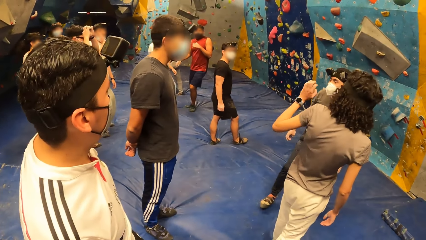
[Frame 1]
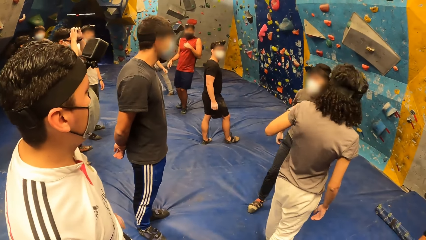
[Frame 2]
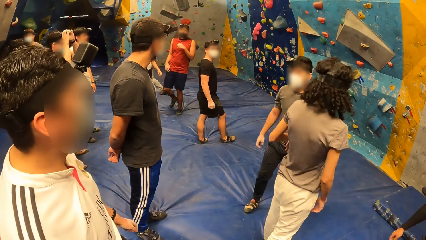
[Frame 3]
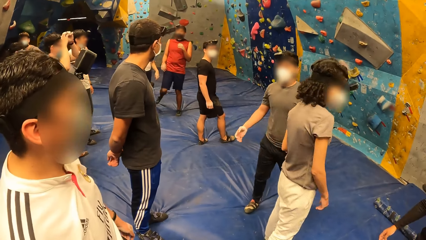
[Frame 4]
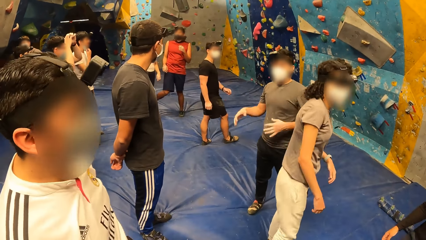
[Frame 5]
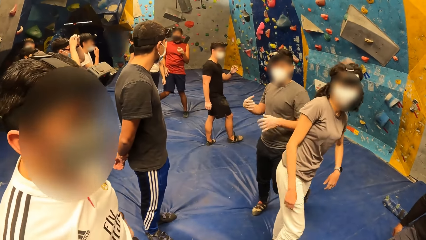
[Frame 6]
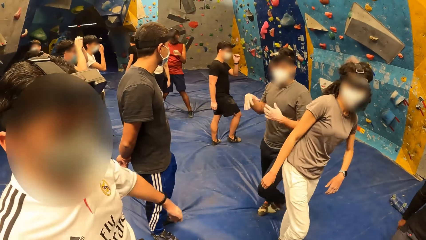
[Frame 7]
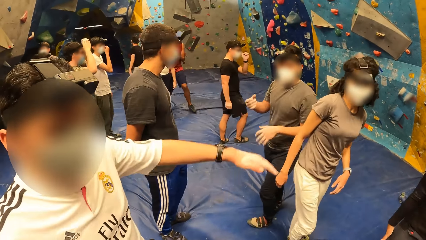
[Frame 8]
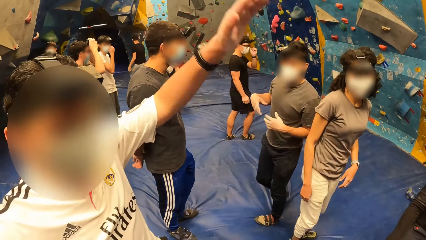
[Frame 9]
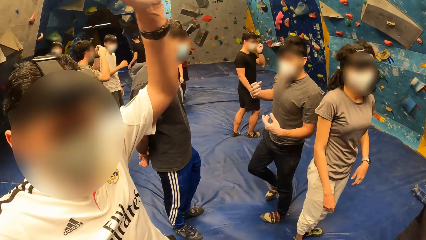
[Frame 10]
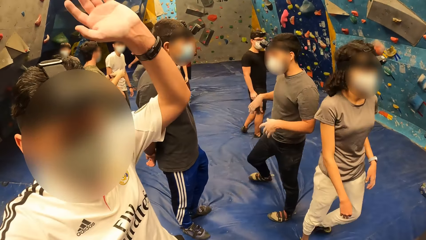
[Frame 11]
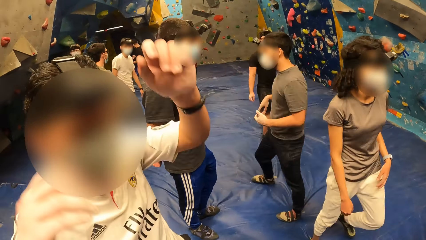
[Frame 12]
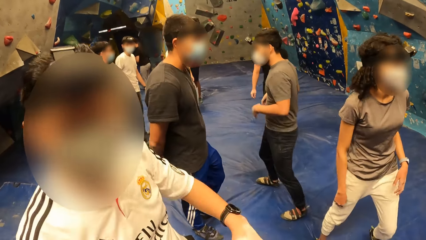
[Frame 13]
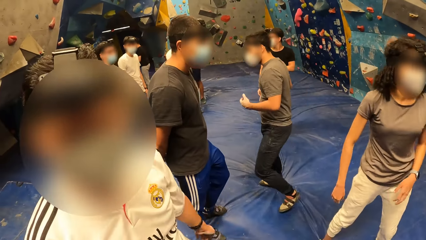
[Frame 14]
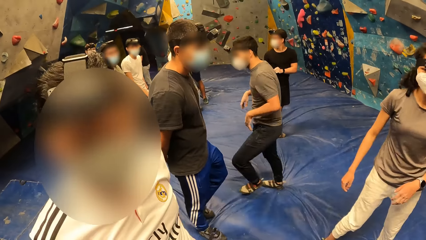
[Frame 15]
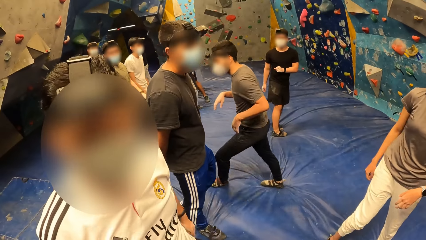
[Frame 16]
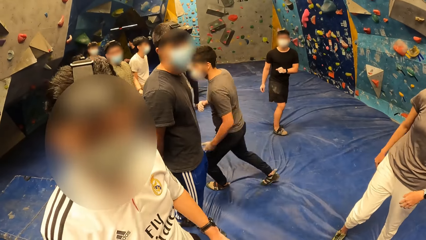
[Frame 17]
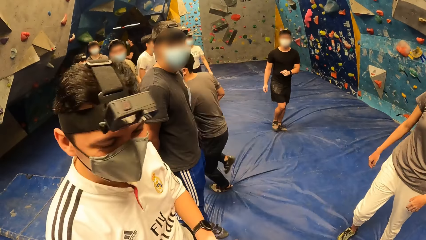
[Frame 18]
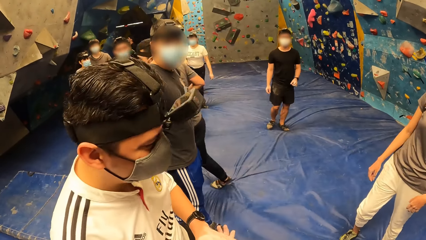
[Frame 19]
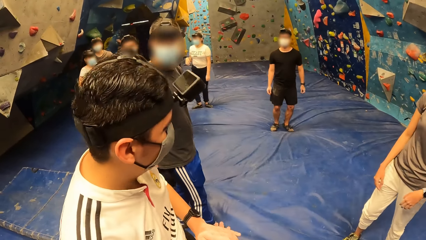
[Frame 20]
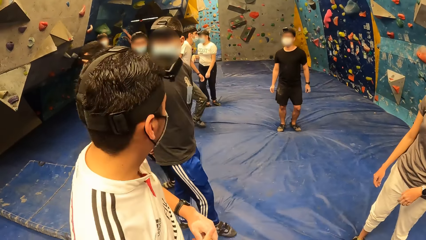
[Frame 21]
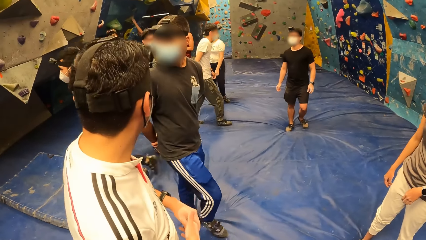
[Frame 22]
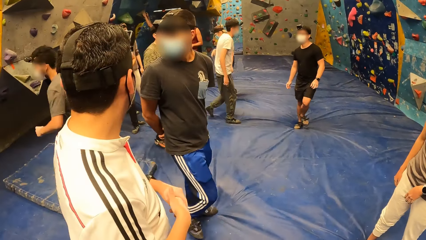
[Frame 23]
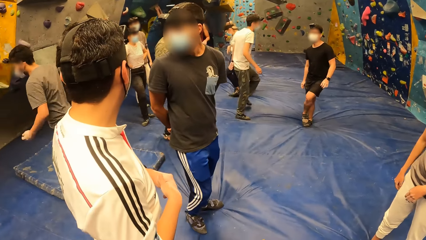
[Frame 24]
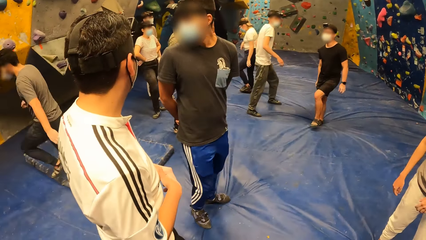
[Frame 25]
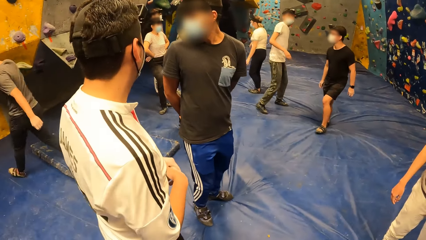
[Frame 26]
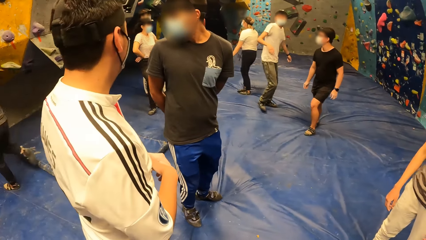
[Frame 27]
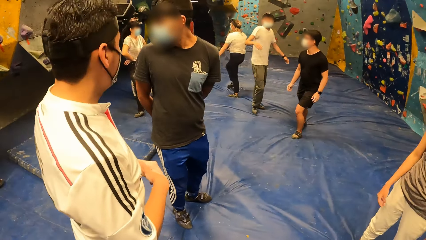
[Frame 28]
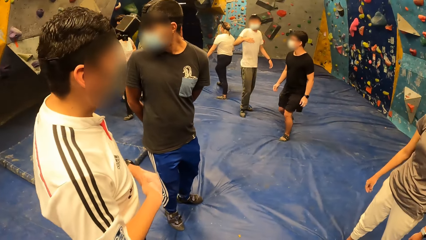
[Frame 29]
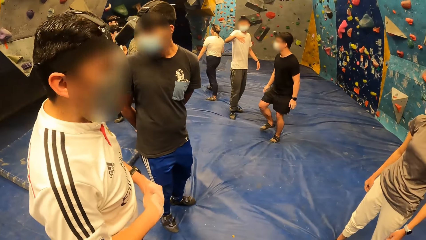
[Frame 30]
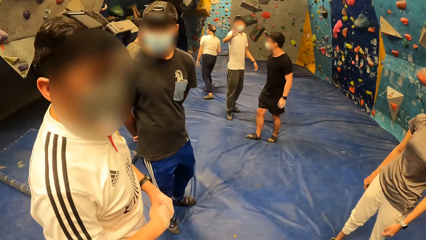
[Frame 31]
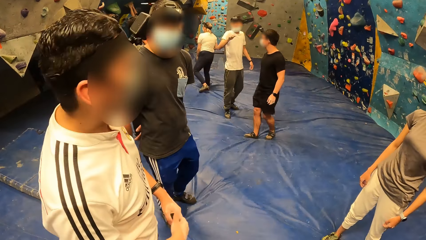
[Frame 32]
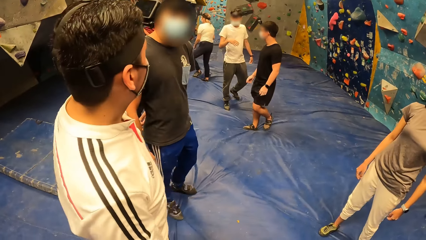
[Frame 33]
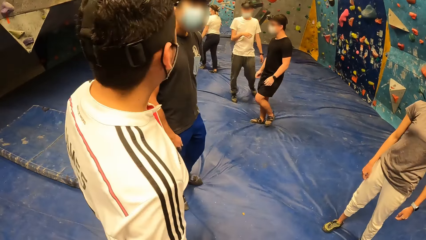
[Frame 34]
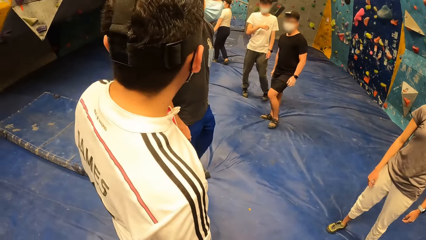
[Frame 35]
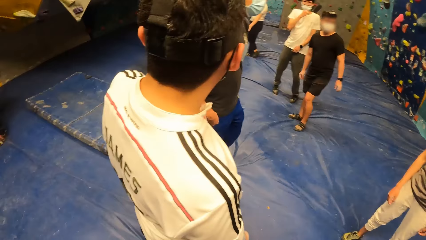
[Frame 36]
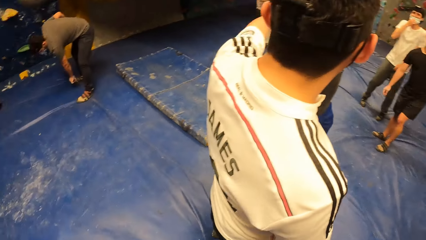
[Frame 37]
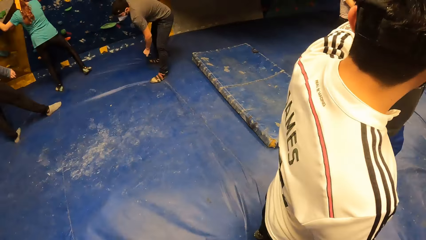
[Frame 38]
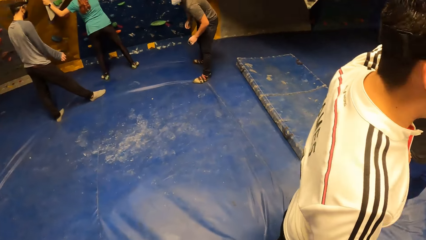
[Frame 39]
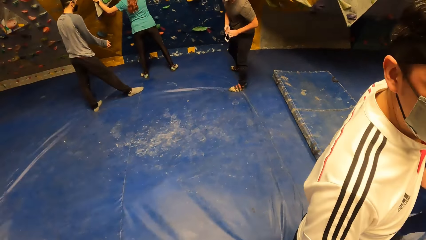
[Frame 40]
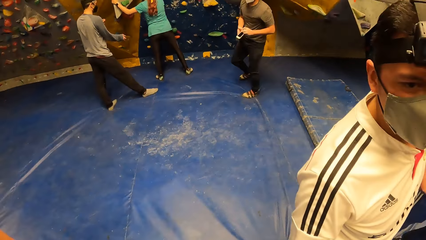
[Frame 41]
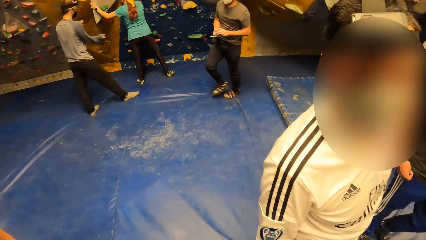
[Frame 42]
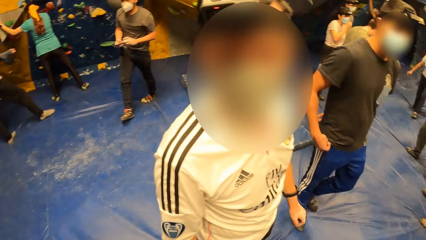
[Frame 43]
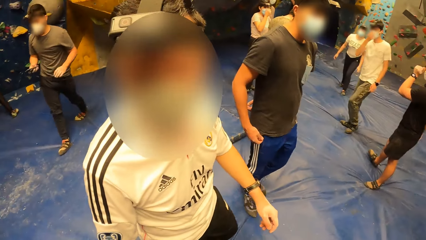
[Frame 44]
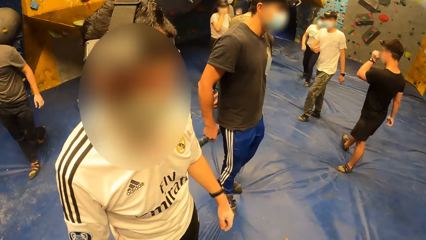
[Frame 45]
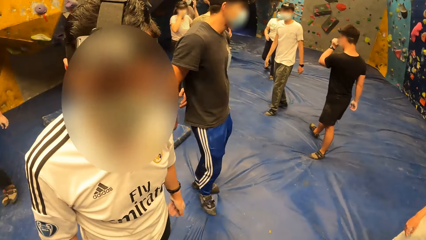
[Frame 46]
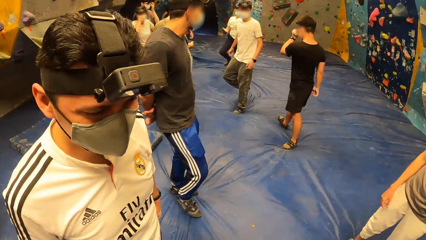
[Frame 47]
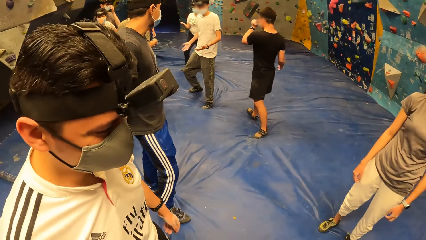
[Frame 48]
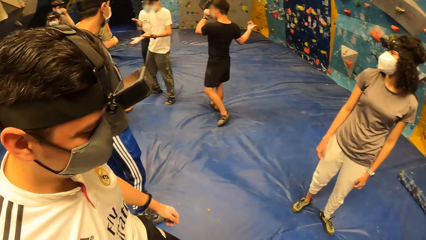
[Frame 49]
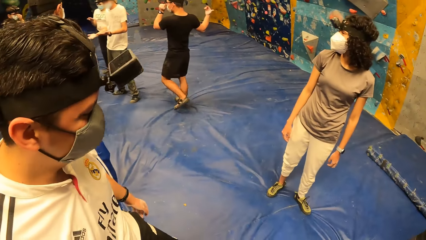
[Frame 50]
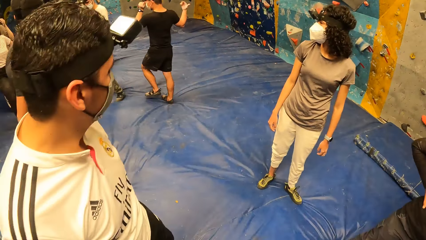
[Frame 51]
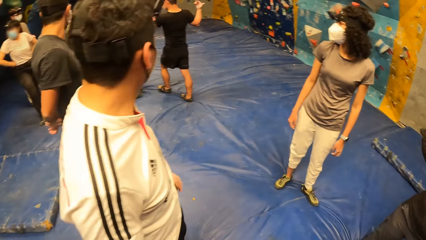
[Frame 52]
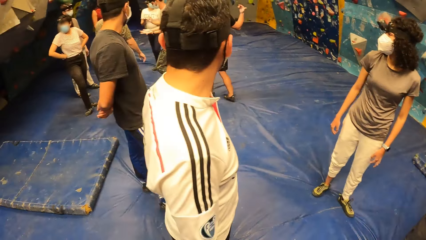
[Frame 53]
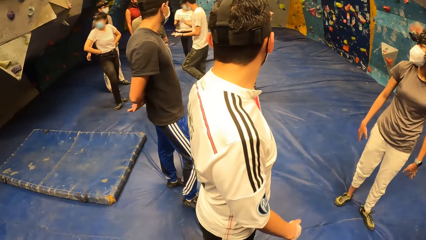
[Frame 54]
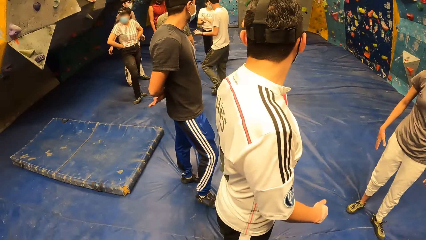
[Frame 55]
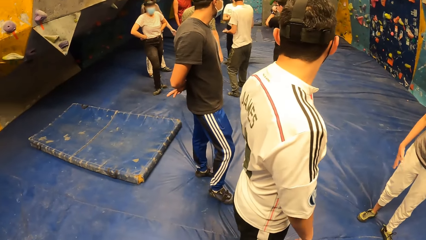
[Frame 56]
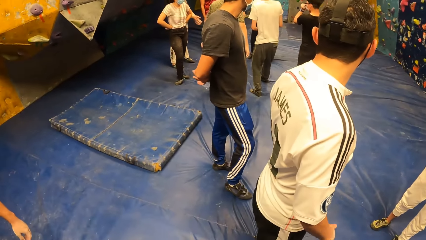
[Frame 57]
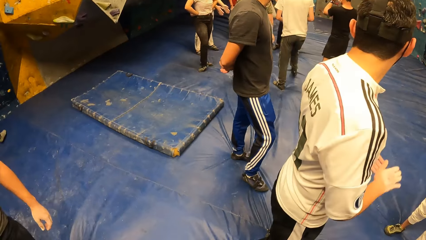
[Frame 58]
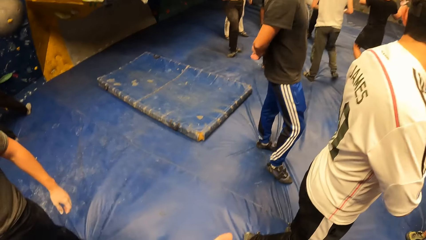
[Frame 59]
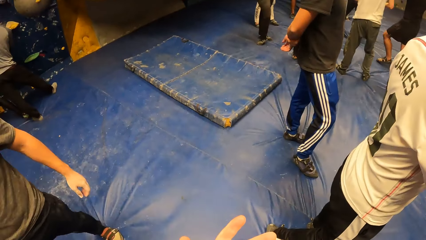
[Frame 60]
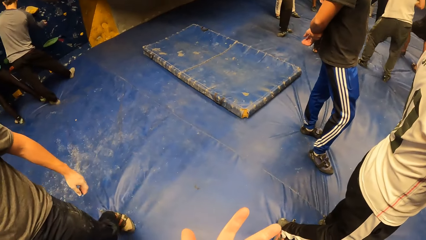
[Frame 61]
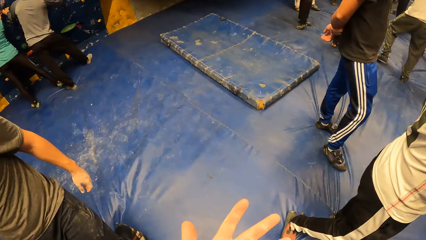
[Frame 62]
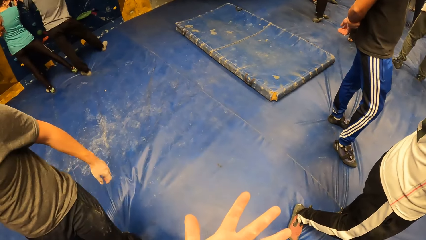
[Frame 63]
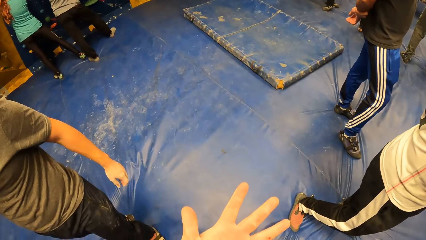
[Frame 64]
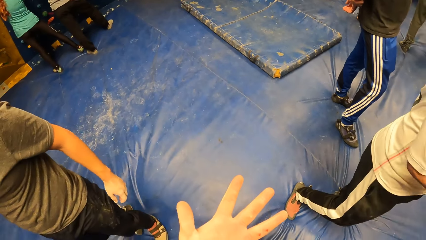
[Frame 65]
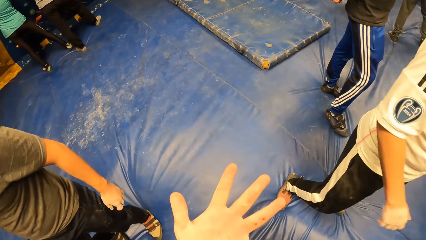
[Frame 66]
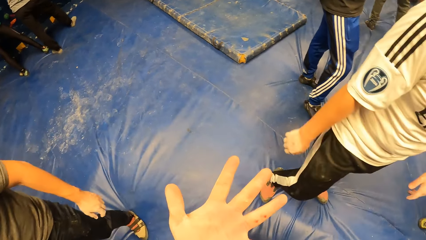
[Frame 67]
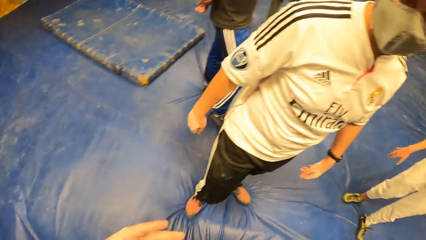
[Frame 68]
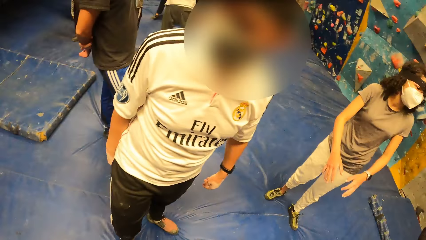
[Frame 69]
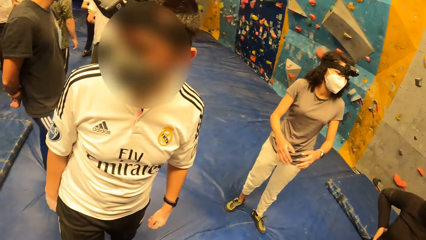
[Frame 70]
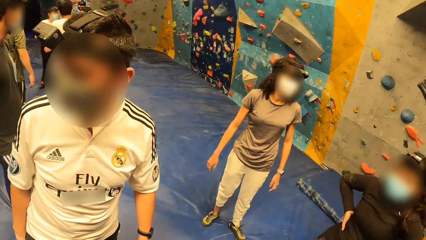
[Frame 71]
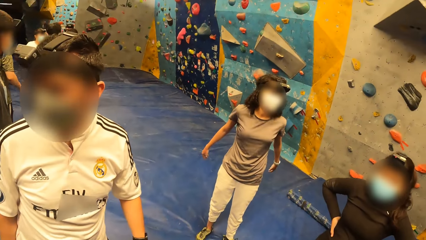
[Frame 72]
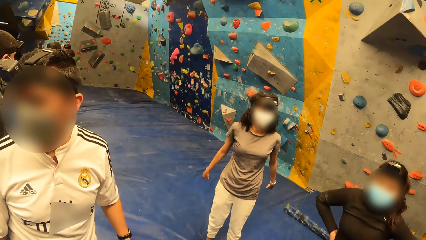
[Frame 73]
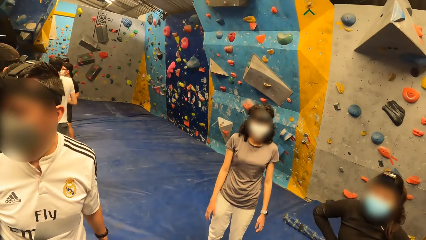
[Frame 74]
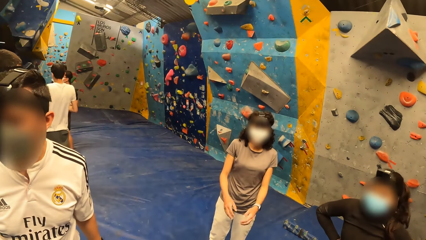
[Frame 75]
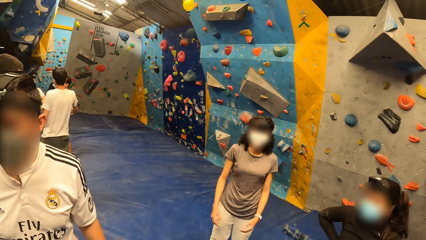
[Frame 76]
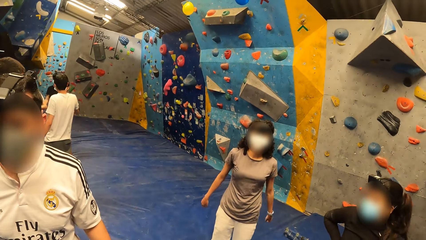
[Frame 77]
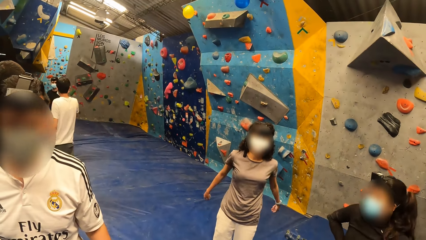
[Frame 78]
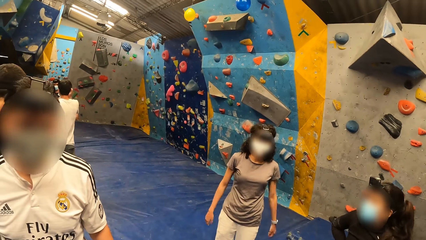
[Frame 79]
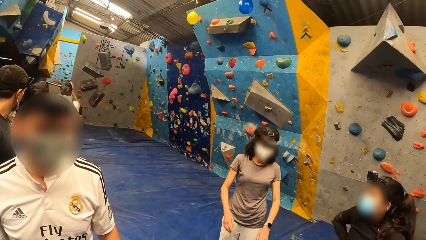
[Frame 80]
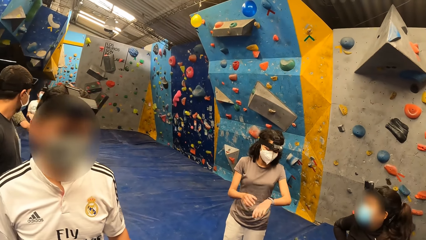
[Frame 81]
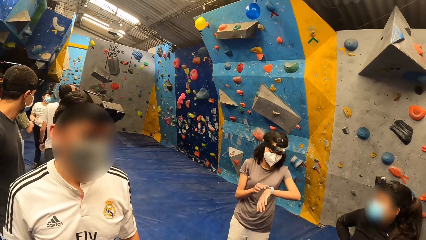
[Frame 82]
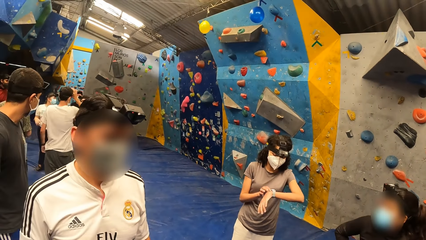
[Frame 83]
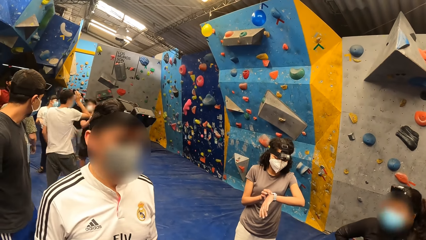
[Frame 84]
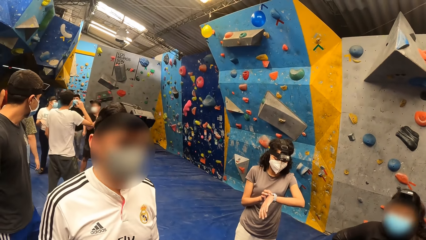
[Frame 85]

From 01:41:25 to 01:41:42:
A man lifts his hands. The camera wearer looks around the room. The man picks up a phone from the mat with his left hand and passes the phone to his right hand. The camera wearer looks at his hand. He looks around the room.
